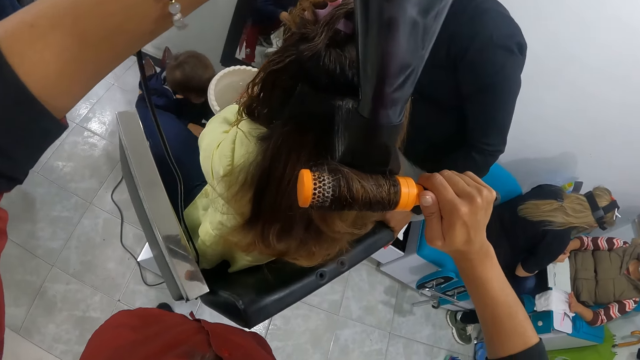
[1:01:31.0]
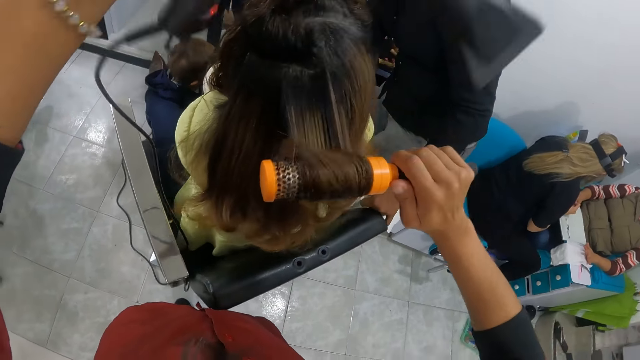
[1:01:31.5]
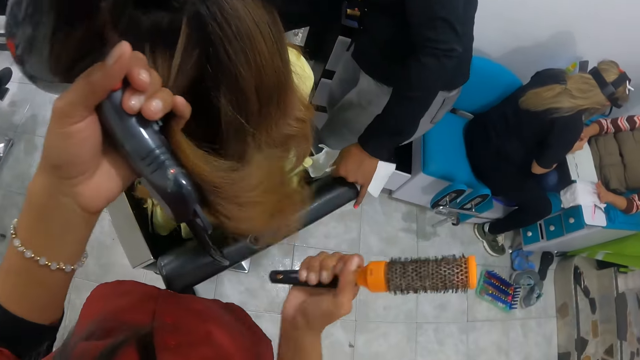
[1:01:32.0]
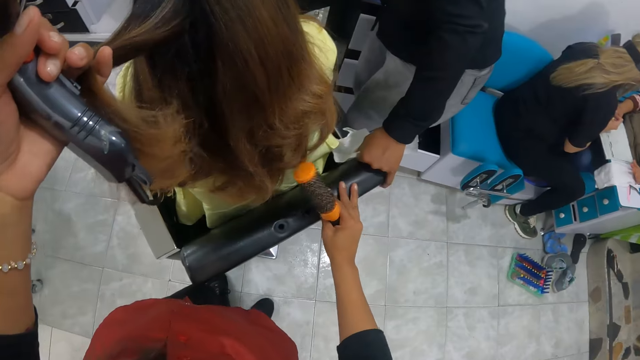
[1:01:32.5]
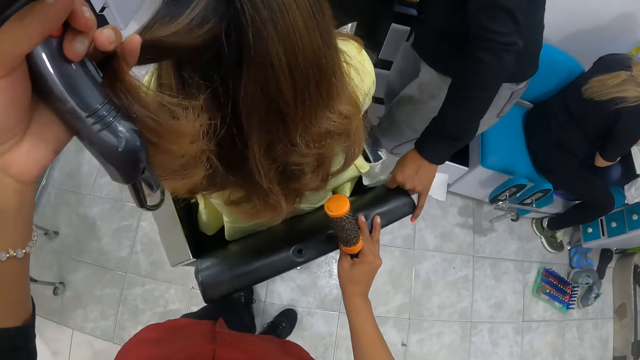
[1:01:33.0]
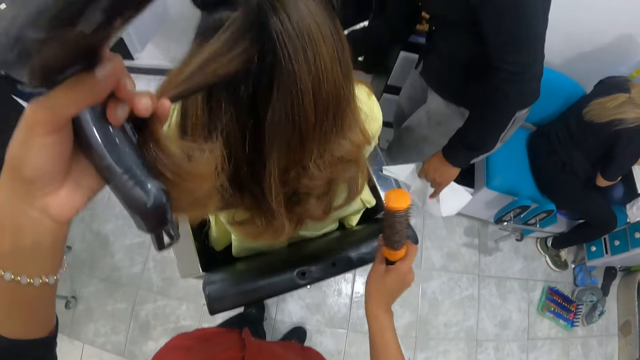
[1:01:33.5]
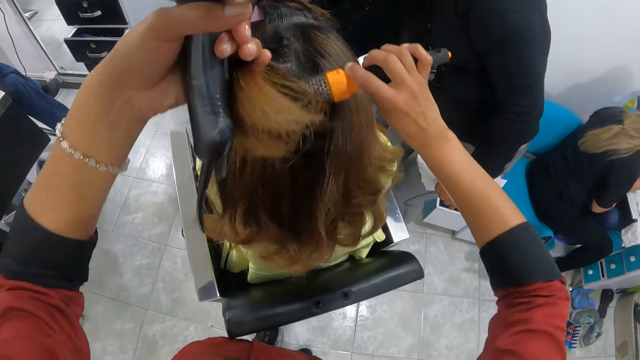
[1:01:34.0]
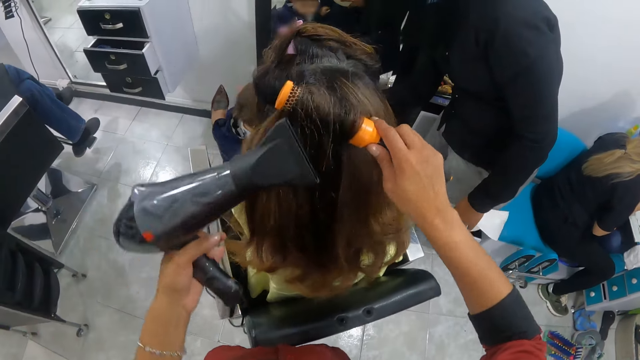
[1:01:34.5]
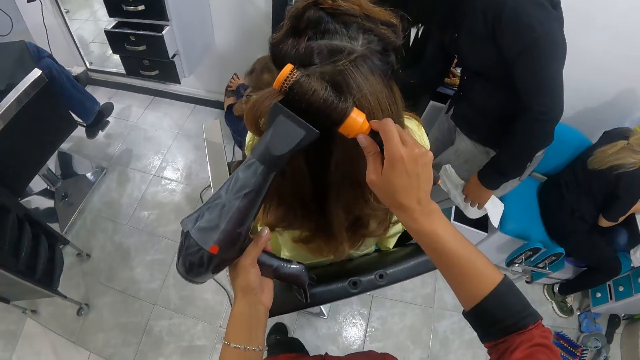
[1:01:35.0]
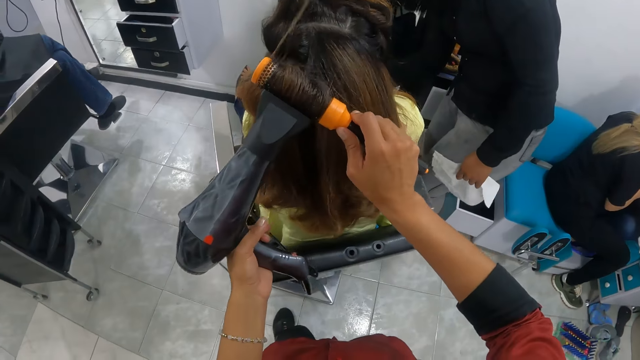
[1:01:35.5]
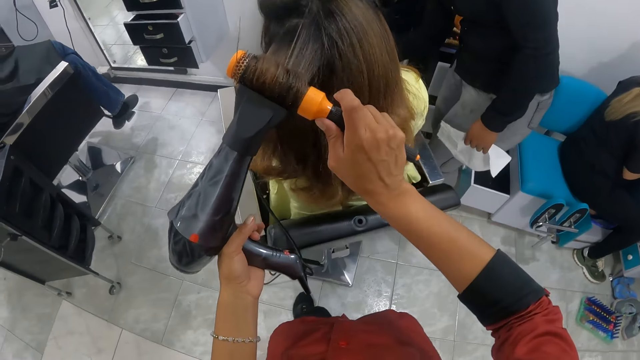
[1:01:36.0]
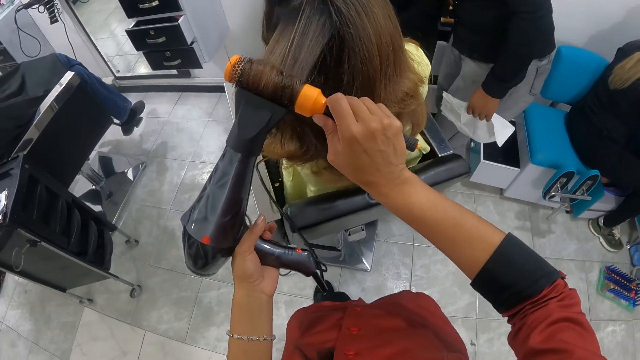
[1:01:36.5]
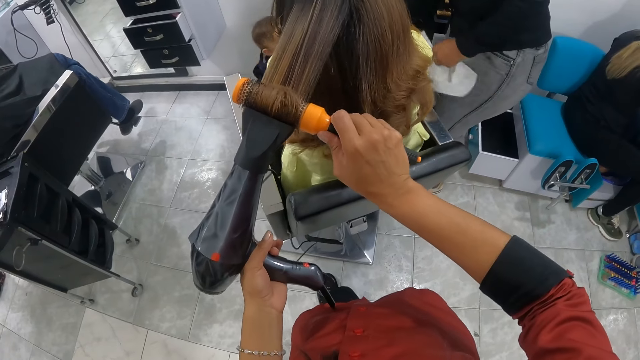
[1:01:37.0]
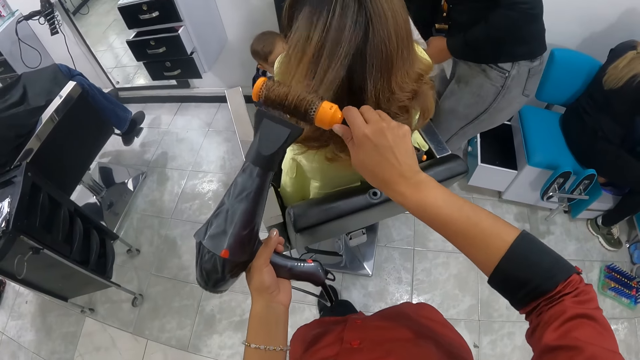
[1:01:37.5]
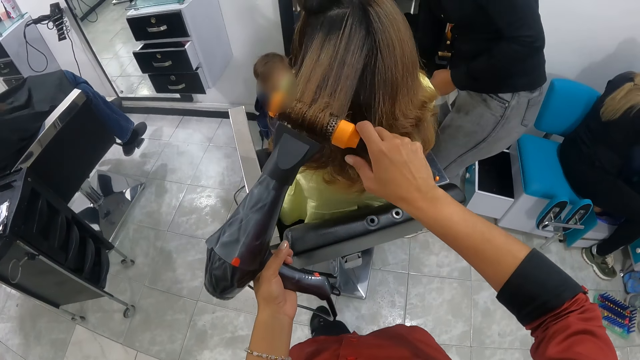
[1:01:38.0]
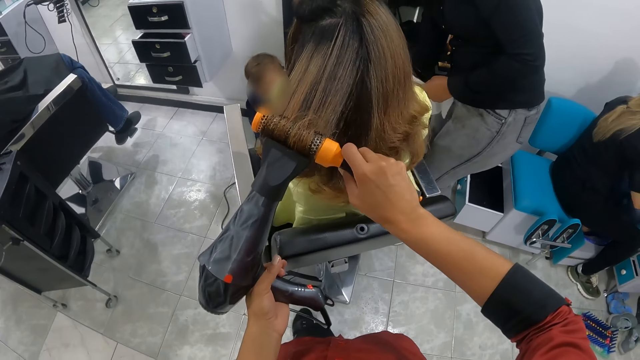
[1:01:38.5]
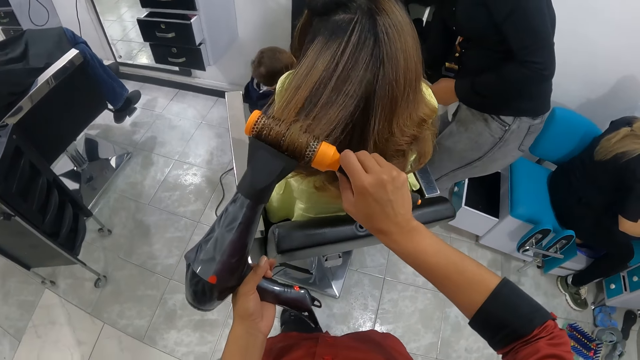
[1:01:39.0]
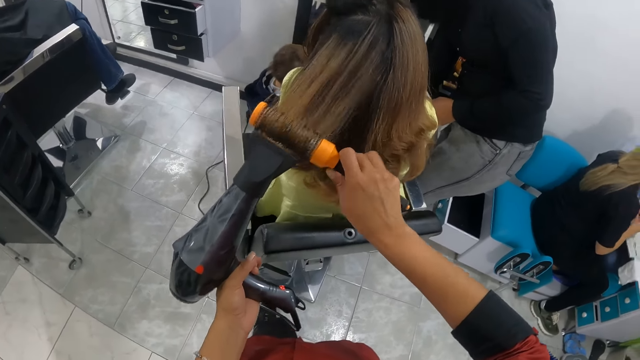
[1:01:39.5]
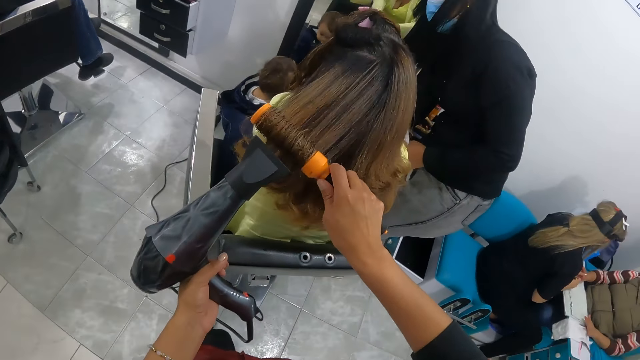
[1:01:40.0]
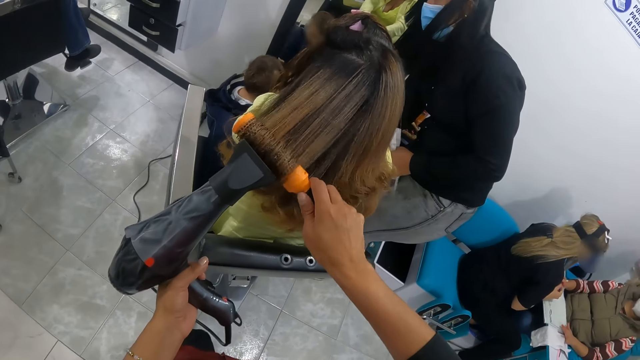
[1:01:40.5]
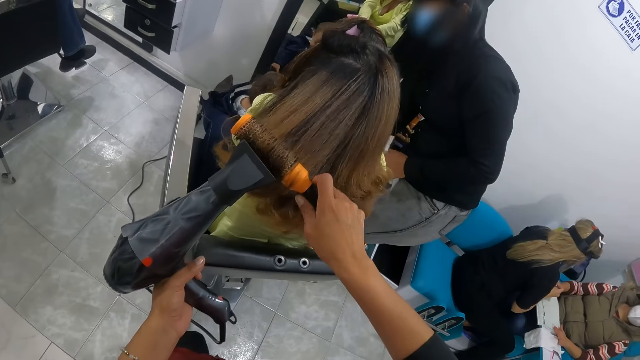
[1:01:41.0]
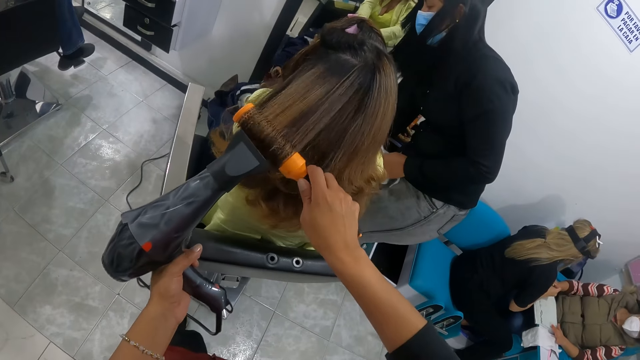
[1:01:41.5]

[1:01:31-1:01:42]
The camera wearer holds the hair of the woman with her left hand. She adjusts a chair with her right hand. She holds the chair. She places the hair of the woman with her left hand on the brush in her right hand. She places the comb on the hair. She dries the hair of the woman with the hair dryer in her left hand.

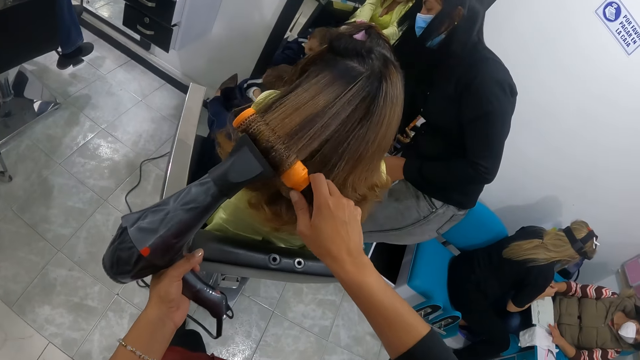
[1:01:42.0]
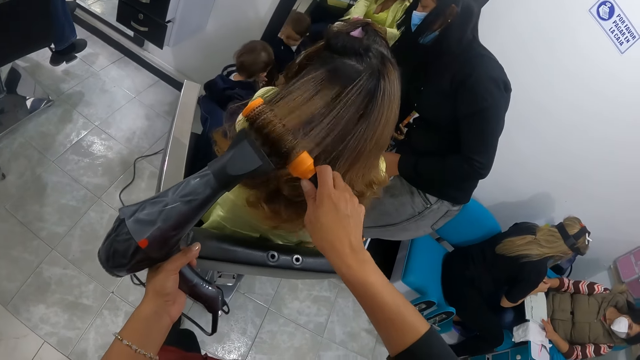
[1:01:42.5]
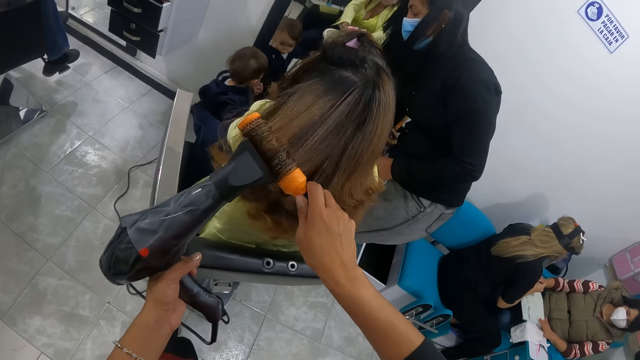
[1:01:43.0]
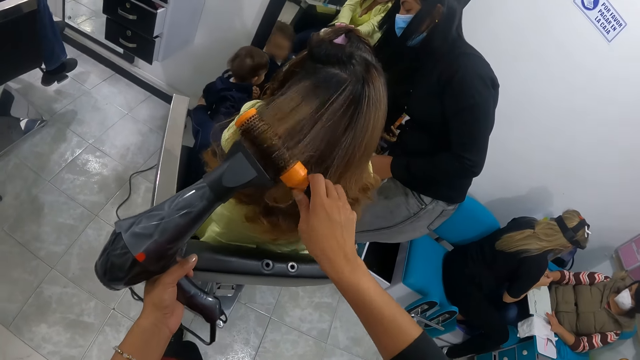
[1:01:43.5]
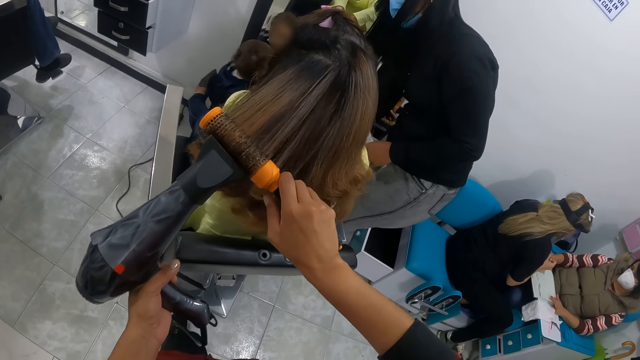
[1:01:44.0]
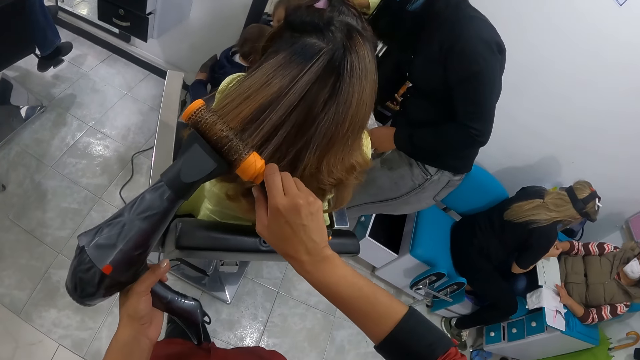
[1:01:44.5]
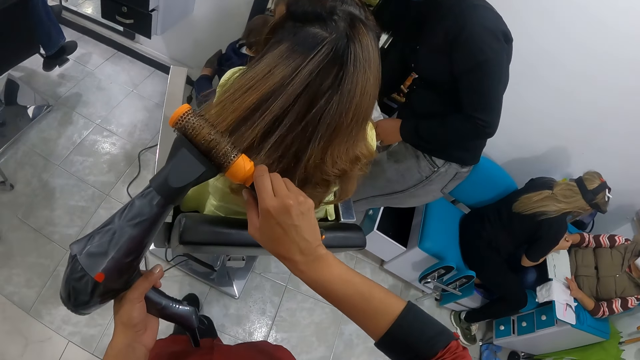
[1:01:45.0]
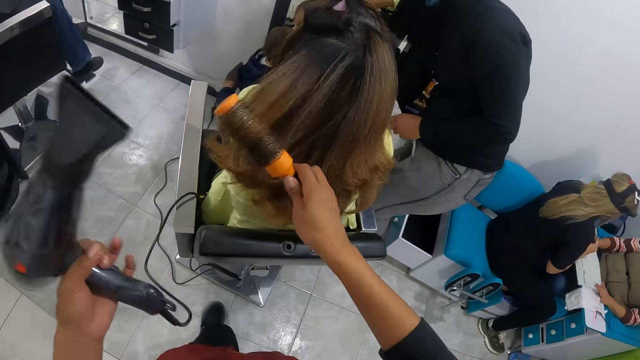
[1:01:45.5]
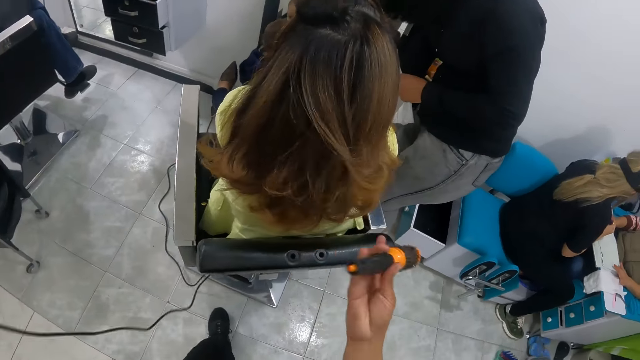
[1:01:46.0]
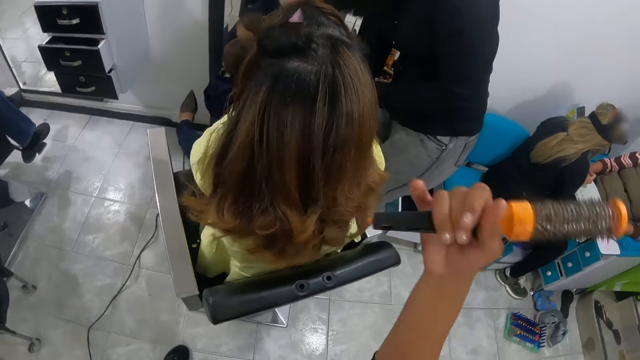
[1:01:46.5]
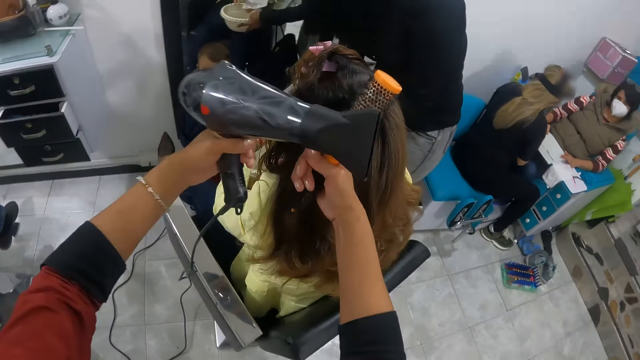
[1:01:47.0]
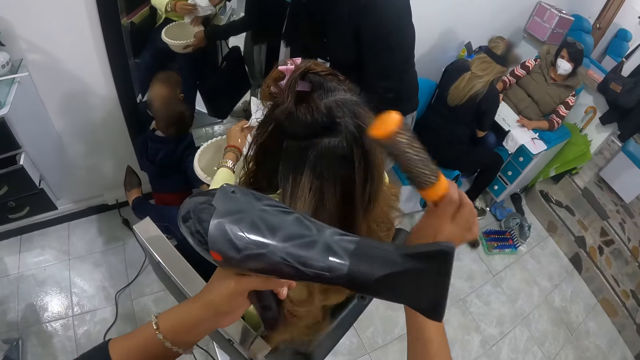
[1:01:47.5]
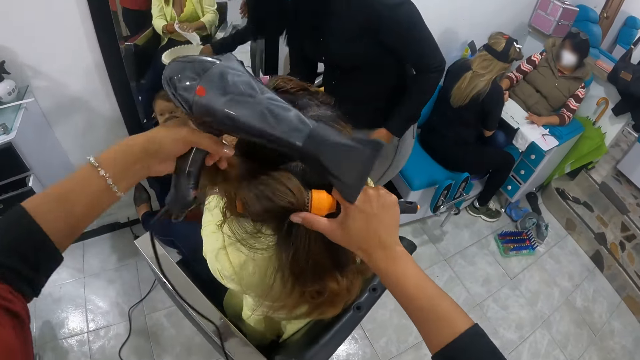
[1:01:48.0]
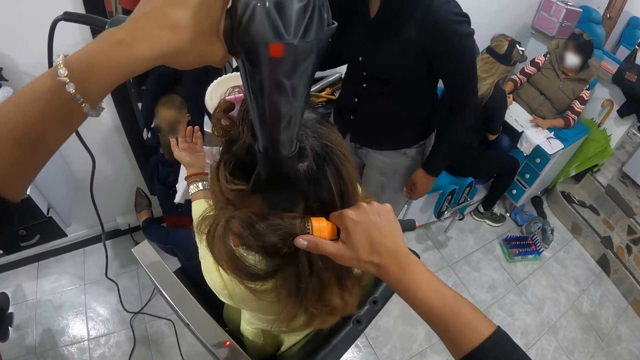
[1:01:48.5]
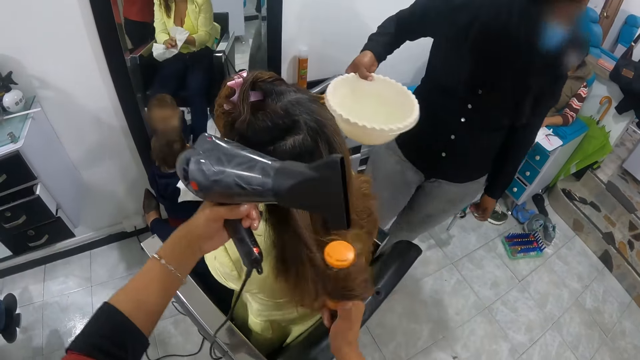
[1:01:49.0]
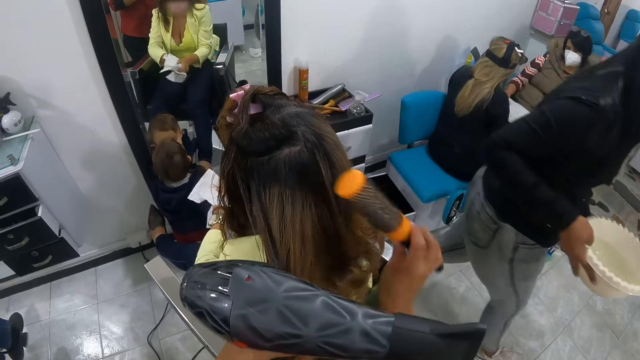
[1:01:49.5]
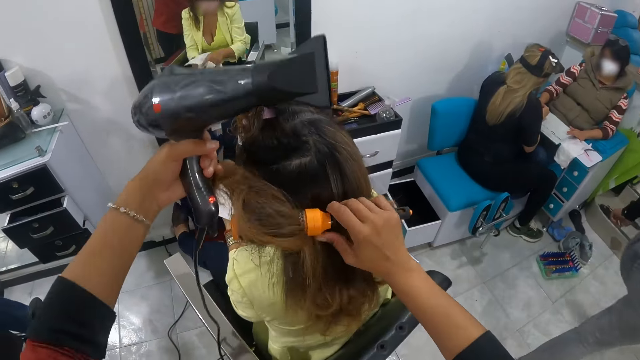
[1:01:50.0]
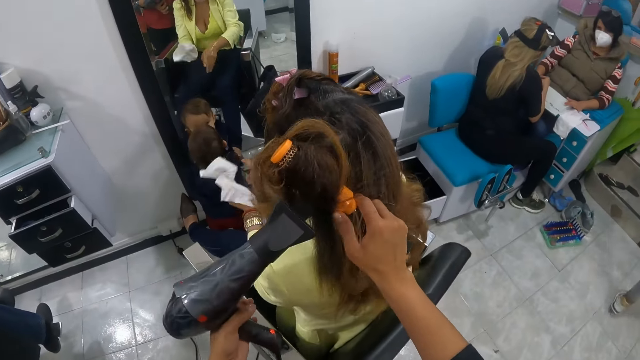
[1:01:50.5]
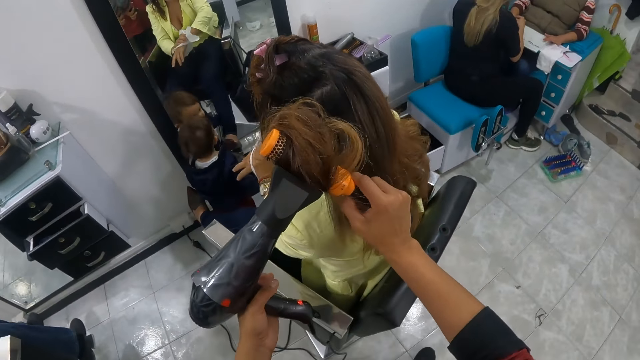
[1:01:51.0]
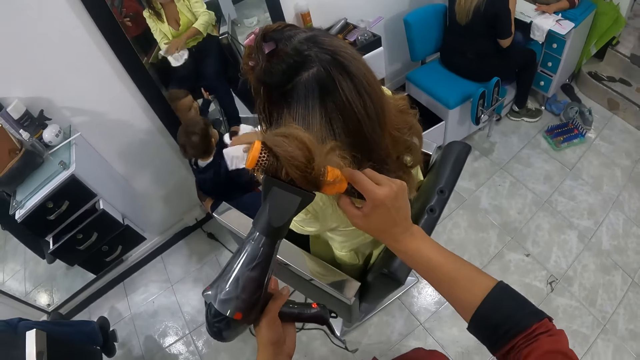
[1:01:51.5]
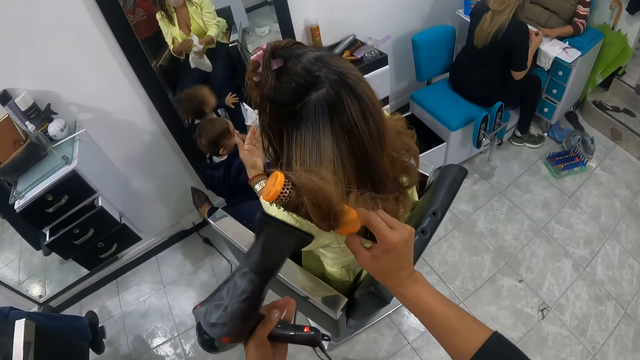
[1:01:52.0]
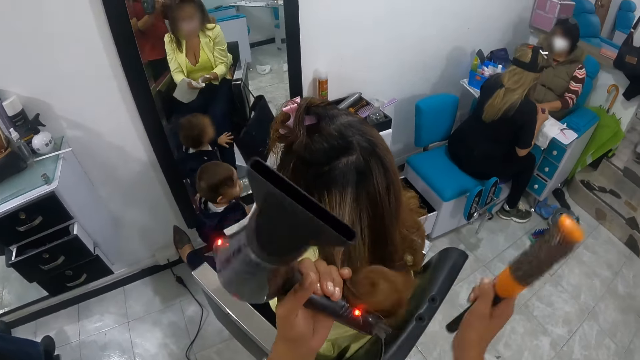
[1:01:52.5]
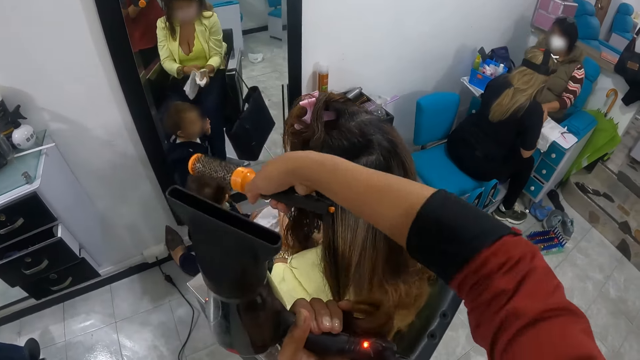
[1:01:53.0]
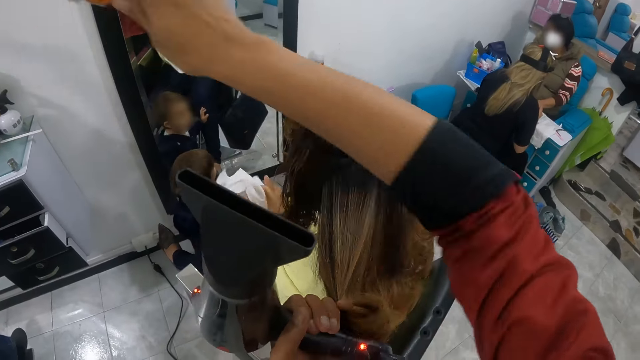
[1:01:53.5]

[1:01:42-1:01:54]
The camera wearer releases both the machine and the comb from the hair. She holds the hair of the woman with her right hand. She places the hair of the woman with her left hand on the brush in her right hand. The woman wipes both hands with a napkin. The camera wearer dries the hair of the woman with the hair dryer in her left hand. A lady walks back with a bowl of water. The camera wearer places the hair of the woman with her left hand on the brush in her right hand. She holds the hair. She dries the hair of the woman with the hair dryer in her left hand. She holds the hair of the woman with her left hand. She moves the right hand.
